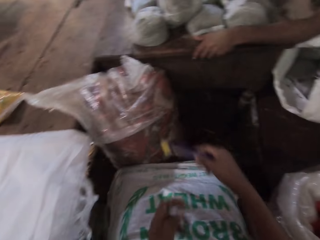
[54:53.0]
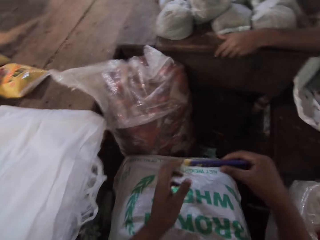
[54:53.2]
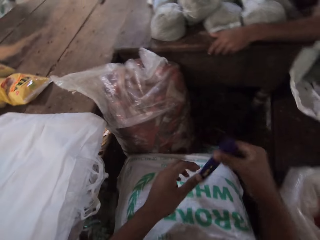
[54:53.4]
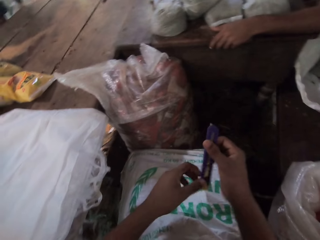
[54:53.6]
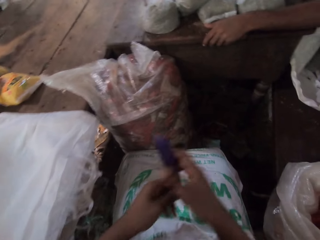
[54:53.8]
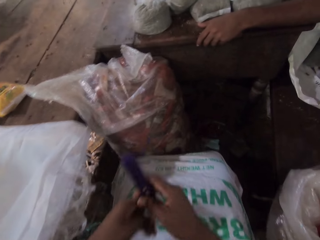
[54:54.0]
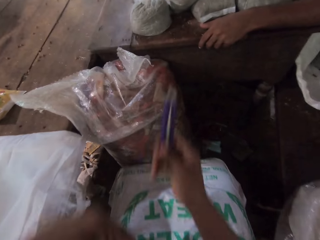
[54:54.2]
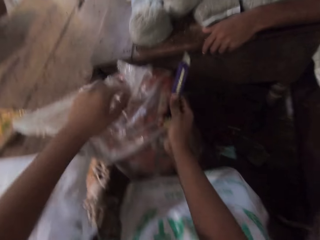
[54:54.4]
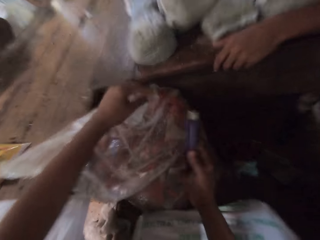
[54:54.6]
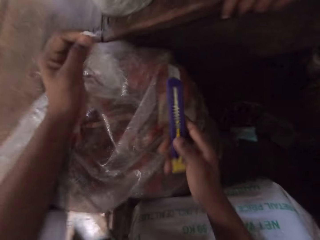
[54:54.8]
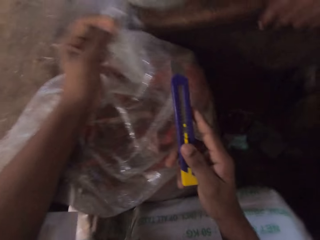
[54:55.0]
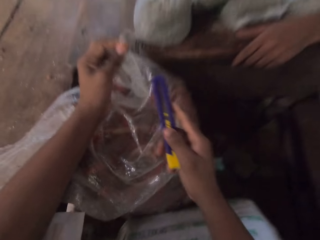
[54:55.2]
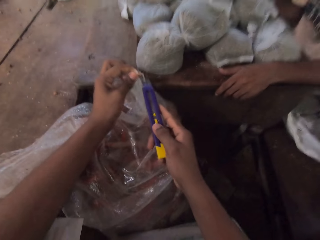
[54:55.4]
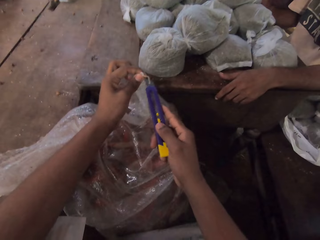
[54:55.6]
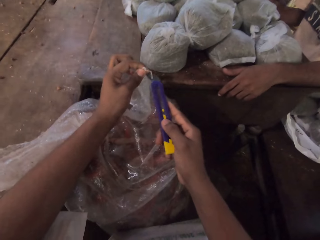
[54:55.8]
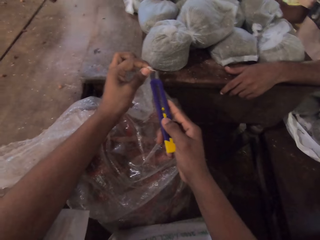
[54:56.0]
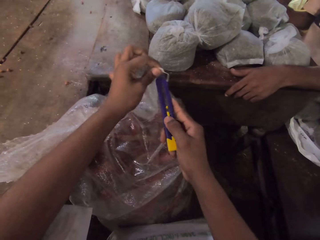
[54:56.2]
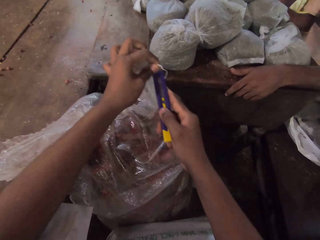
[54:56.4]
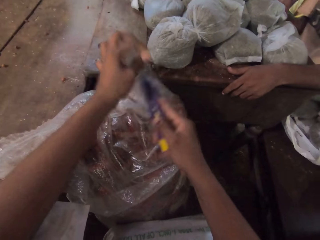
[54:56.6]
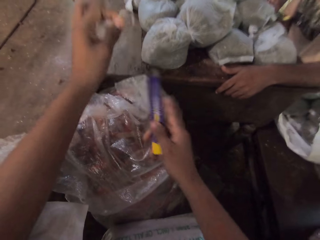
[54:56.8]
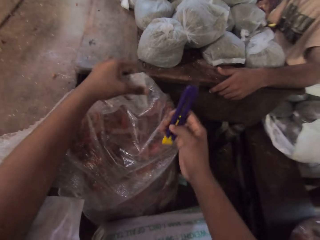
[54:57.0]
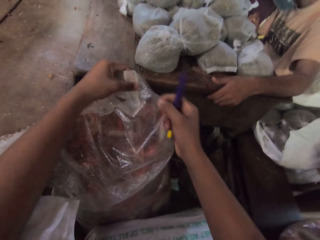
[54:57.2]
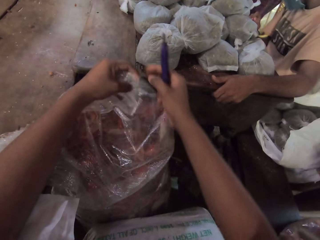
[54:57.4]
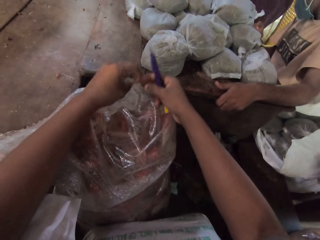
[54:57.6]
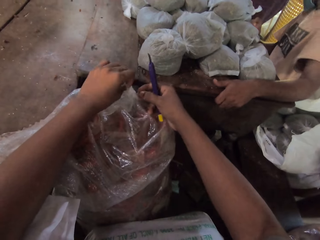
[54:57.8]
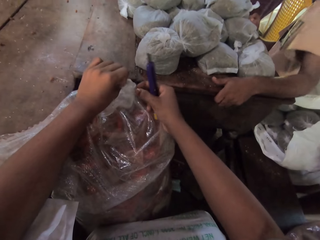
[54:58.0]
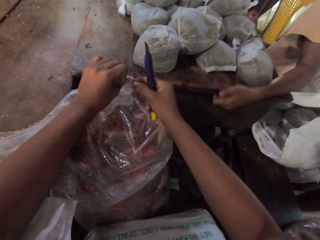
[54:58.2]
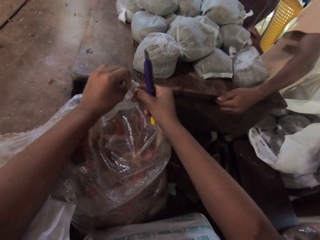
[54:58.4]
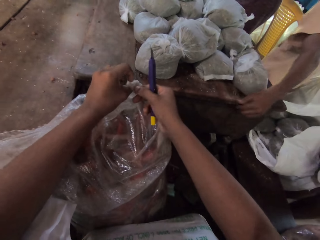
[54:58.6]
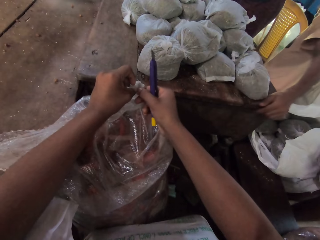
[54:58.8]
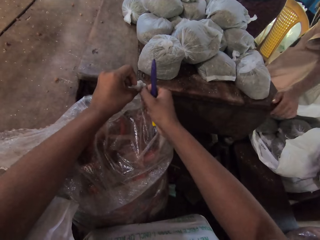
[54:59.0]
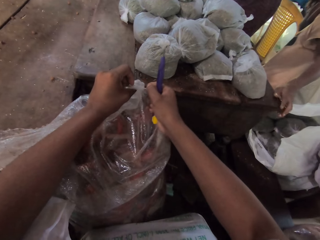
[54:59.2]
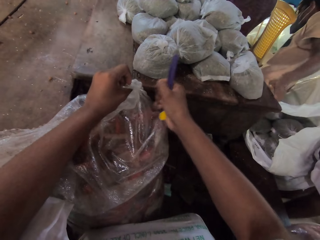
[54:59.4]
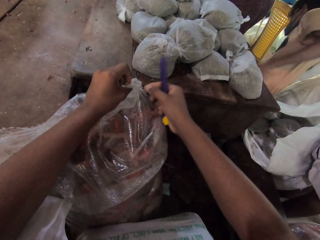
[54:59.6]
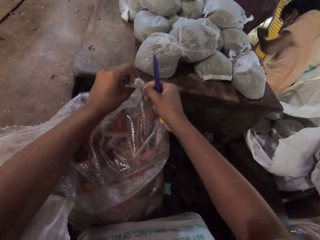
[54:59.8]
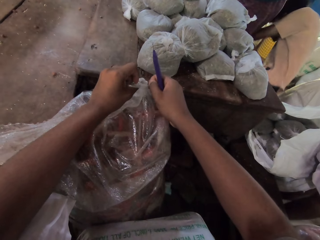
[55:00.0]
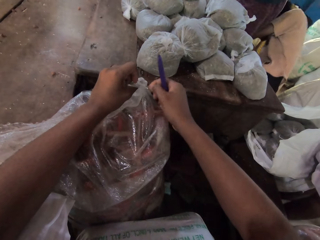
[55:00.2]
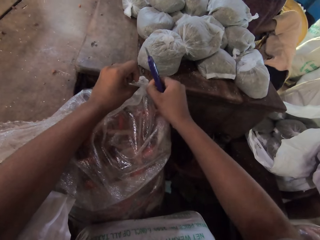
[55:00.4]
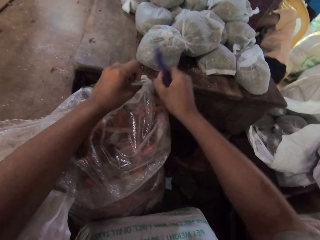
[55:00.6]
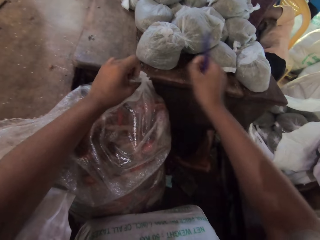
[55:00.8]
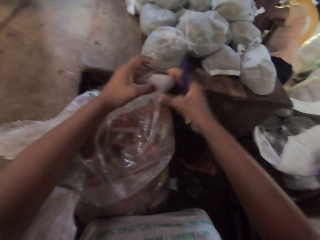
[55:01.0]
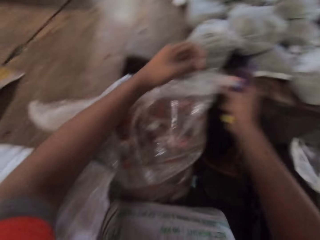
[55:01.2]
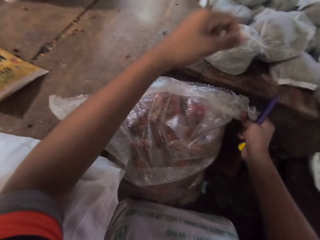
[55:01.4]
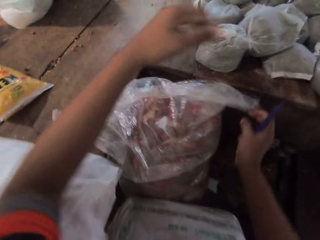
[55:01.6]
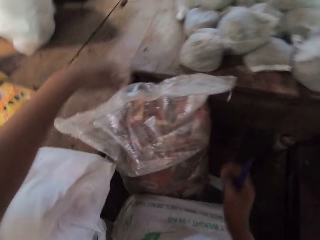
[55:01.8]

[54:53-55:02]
The camera wearer takes a hand knife or boxcutter from a man. He holds the boxcutter with both hands. He holds the boxcutter with his right hand. He holds a sack on the floor with his left hand. He cuts the sack with the boxcutter in his right hand. He pulls a thread on the sack with his right hand.

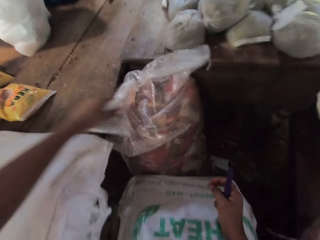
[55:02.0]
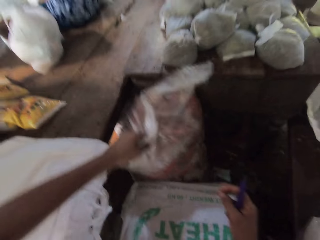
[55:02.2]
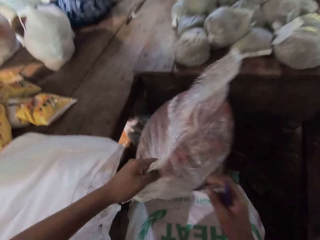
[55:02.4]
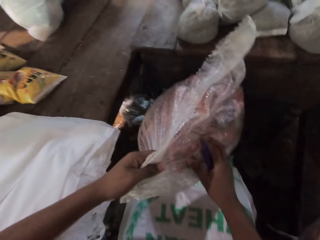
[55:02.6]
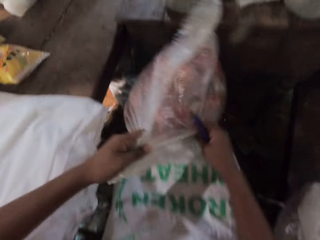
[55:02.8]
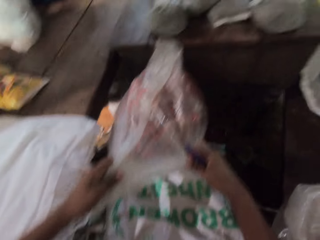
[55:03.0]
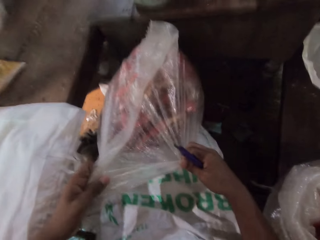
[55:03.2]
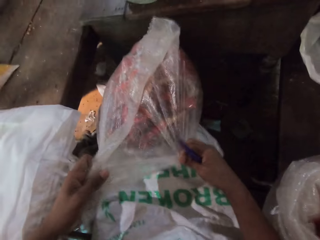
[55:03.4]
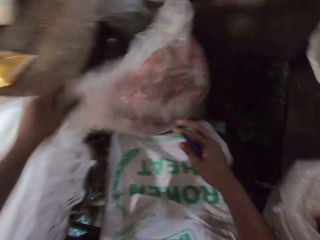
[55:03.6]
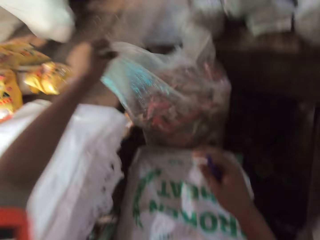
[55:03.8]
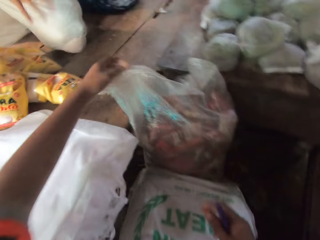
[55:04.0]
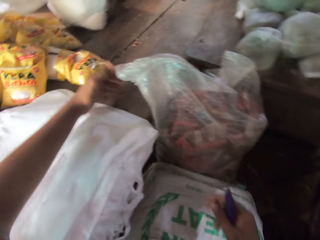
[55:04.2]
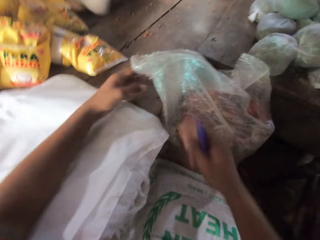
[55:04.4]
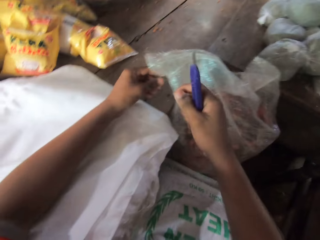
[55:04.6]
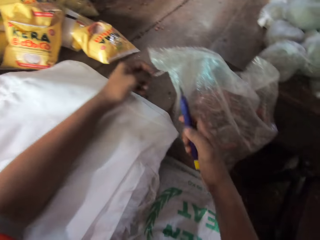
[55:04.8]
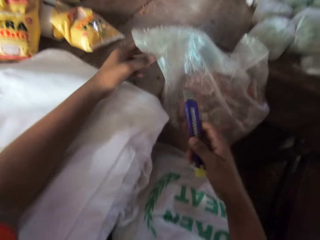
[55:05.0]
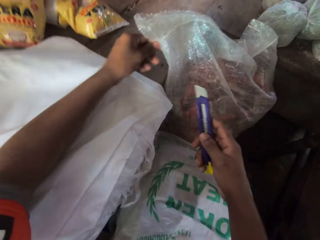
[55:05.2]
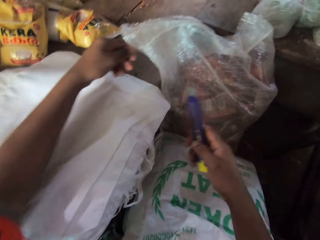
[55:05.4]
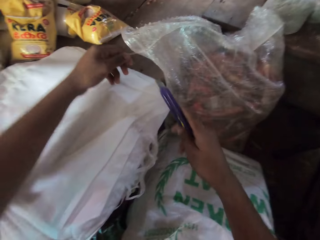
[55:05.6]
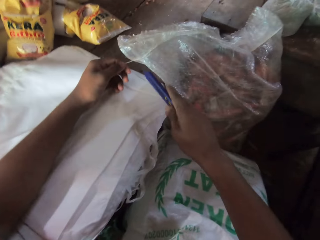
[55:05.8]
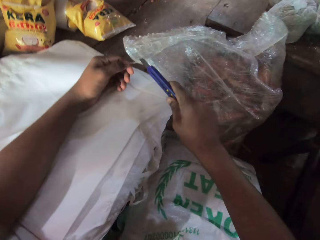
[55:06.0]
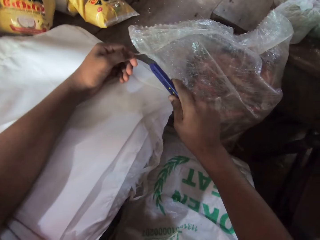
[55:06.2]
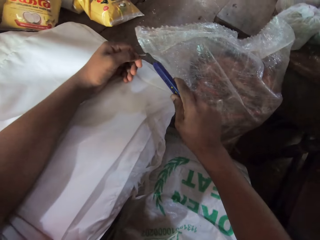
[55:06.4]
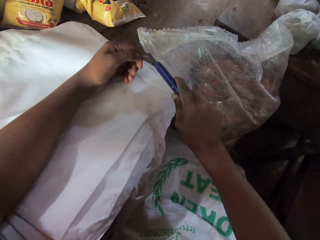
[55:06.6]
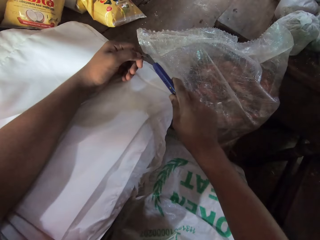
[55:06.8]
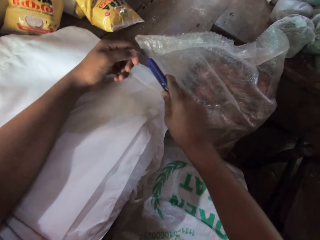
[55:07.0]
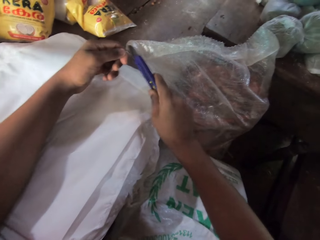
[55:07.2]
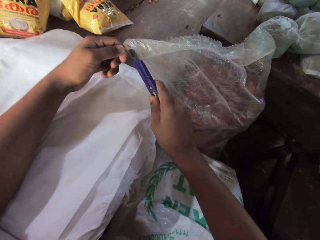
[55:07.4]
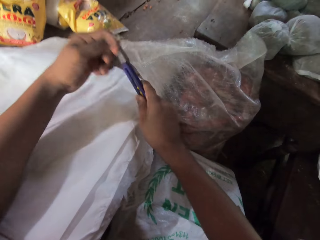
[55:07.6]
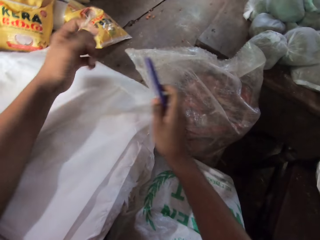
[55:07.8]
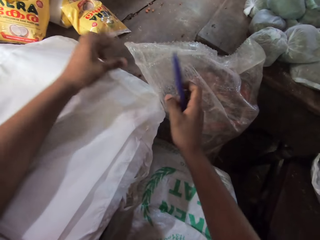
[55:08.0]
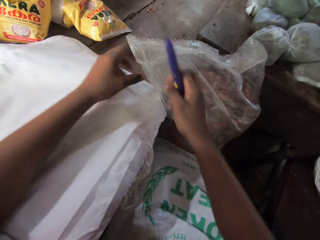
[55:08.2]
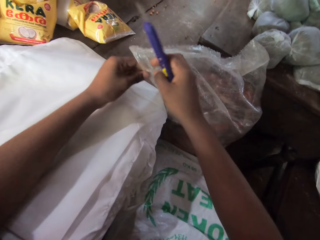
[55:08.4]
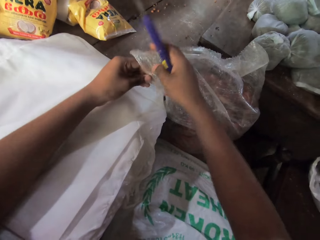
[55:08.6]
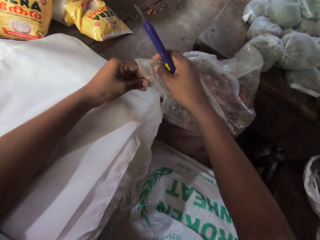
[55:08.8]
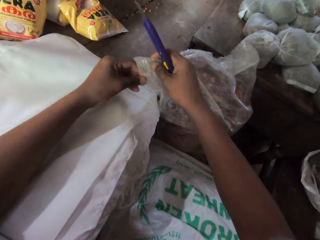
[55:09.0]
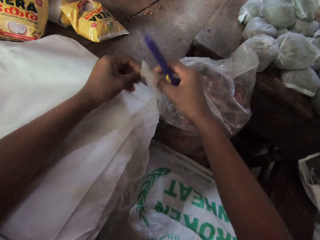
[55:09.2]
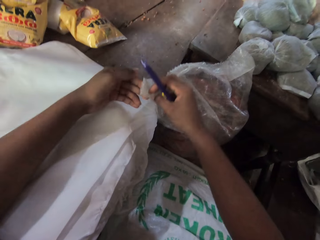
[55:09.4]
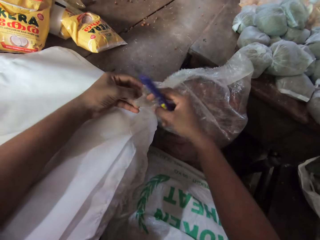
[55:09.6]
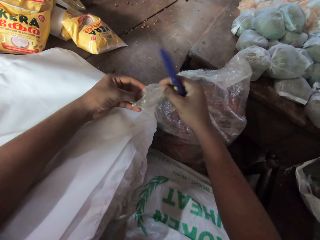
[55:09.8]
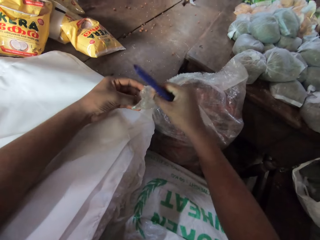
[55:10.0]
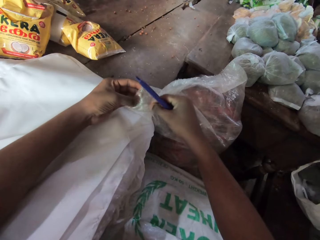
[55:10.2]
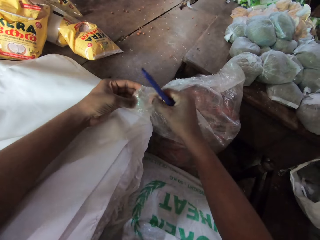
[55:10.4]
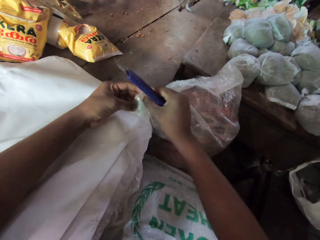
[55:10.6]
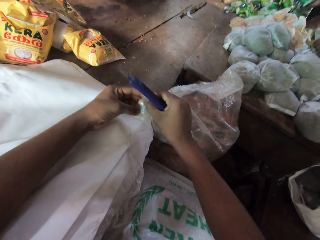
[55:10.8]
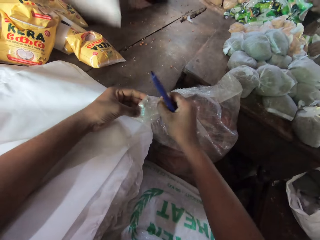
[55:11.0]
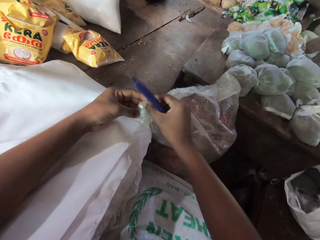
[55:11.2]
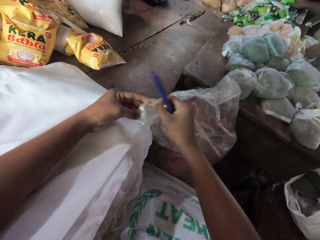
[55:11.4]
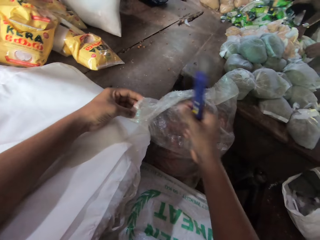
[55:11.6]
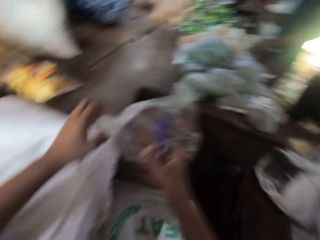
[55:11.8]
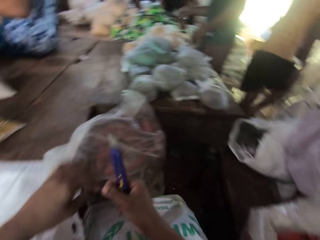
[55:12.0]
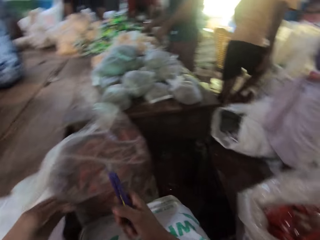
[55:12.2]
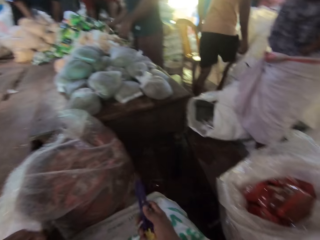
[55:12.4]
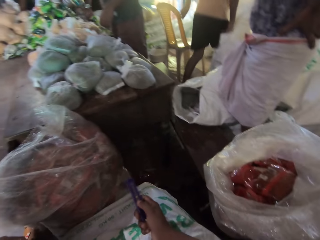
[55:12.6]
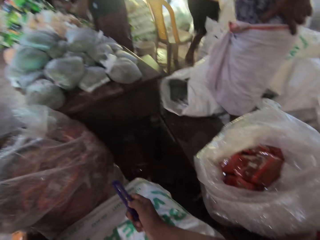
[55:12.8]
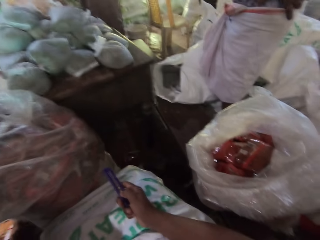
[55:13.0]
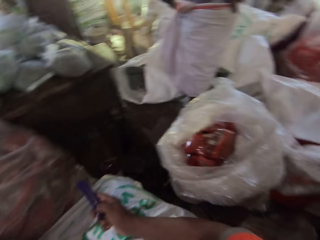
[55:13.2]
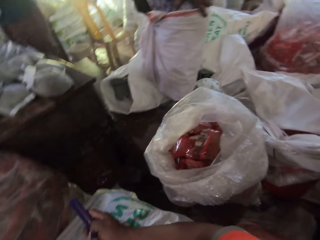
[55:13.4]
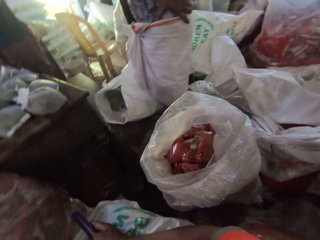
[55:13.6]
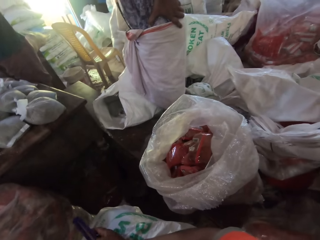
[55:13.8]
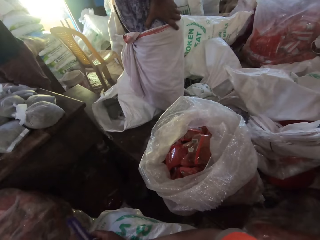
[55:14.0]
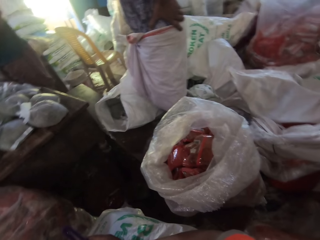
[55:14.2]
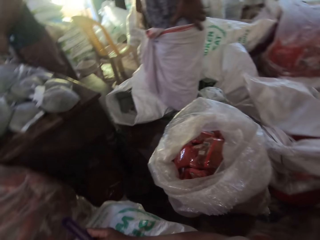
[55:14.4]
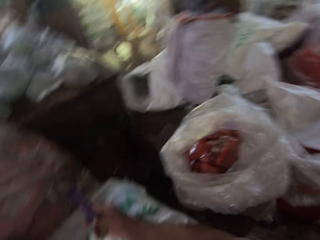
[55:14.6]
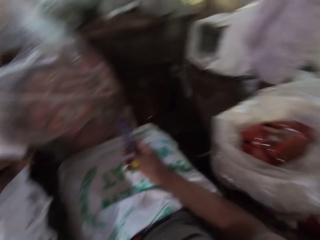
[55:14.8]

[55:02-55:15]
The camera wearer holds a thread on the sack with his left hand. He cuts the thread from the sack with the boxcutter in his right hand. He holds the sack with his left hand. He removes the thread with the hands.
